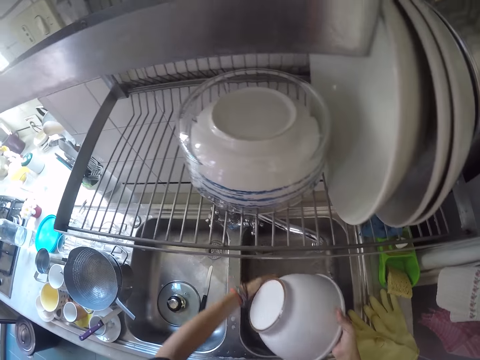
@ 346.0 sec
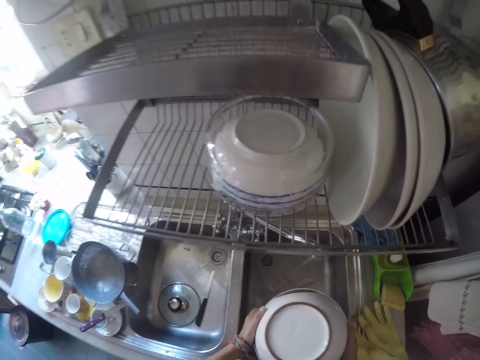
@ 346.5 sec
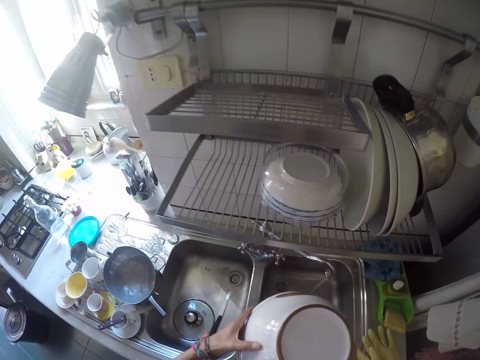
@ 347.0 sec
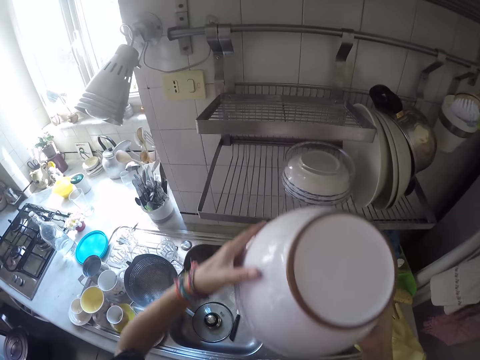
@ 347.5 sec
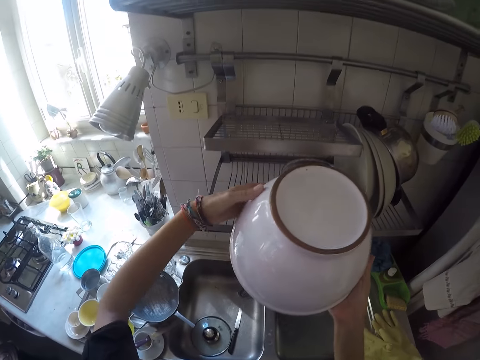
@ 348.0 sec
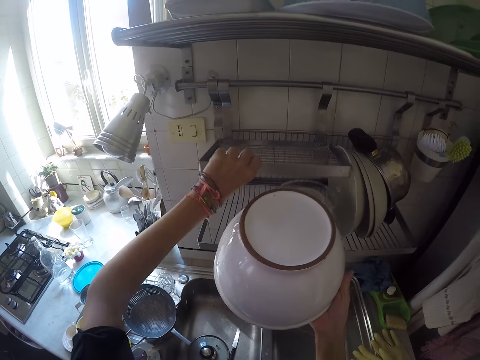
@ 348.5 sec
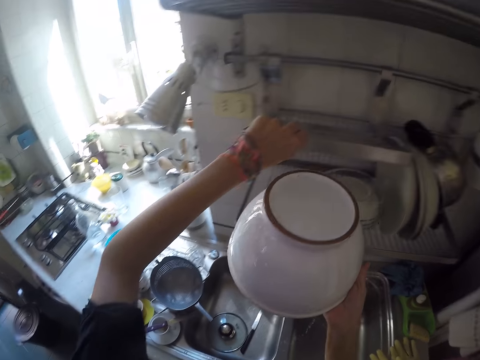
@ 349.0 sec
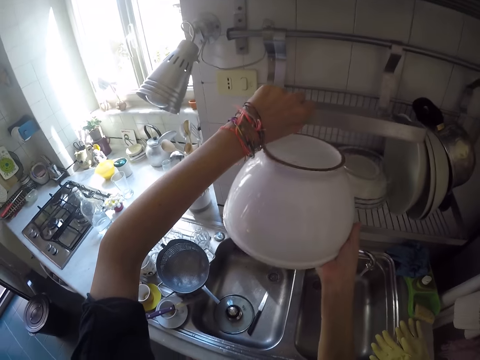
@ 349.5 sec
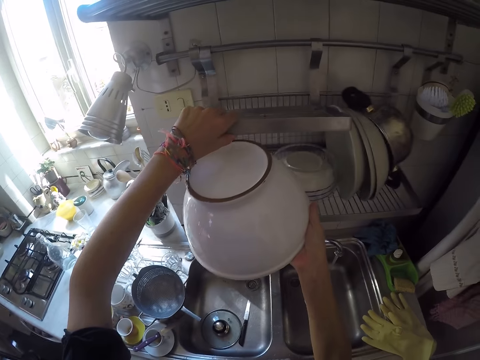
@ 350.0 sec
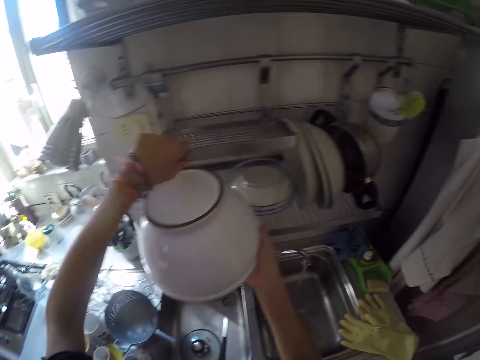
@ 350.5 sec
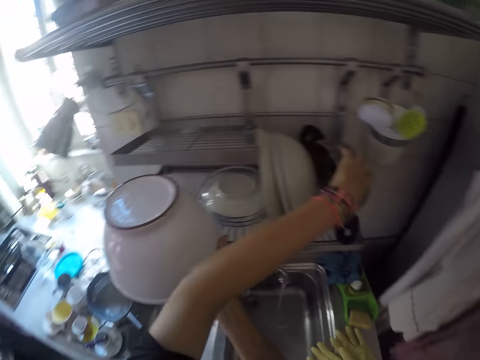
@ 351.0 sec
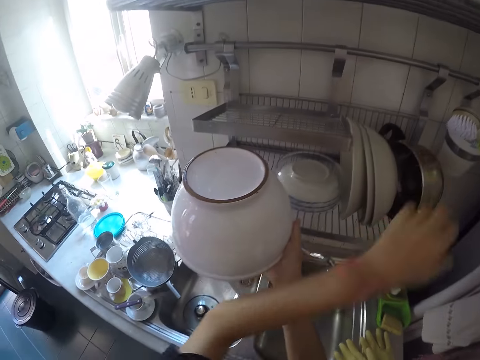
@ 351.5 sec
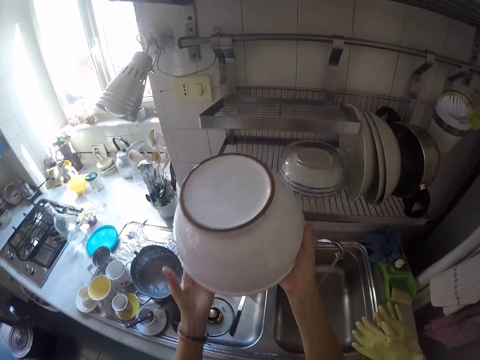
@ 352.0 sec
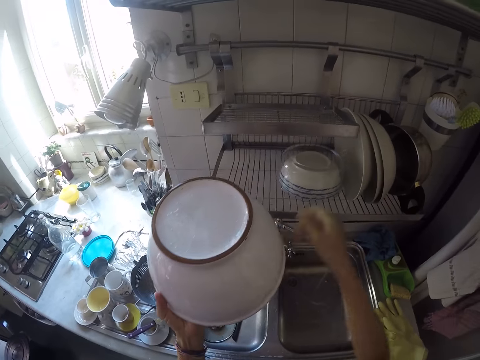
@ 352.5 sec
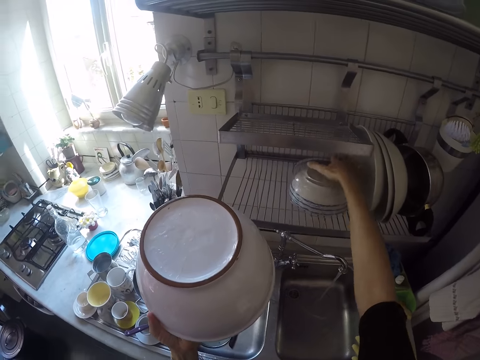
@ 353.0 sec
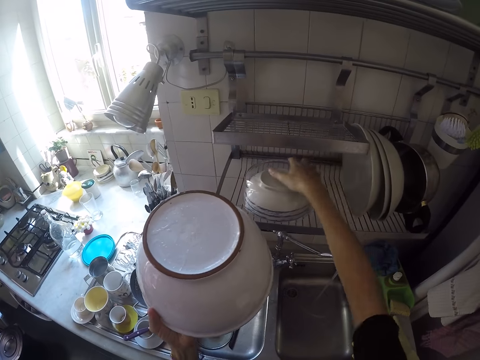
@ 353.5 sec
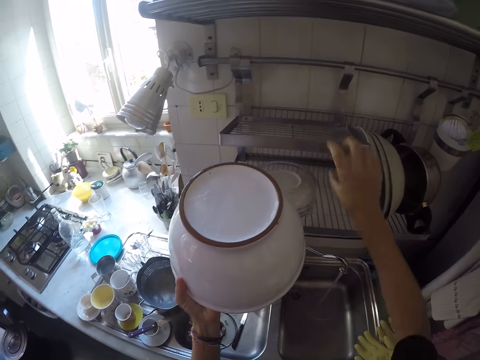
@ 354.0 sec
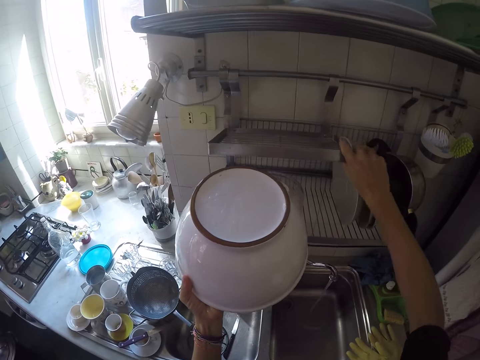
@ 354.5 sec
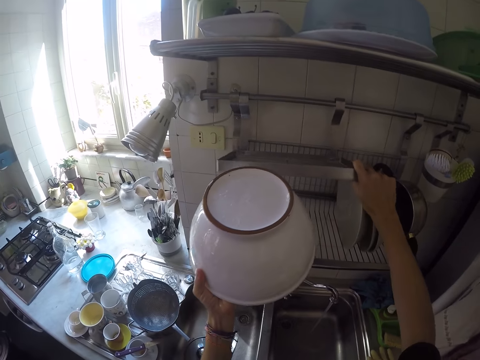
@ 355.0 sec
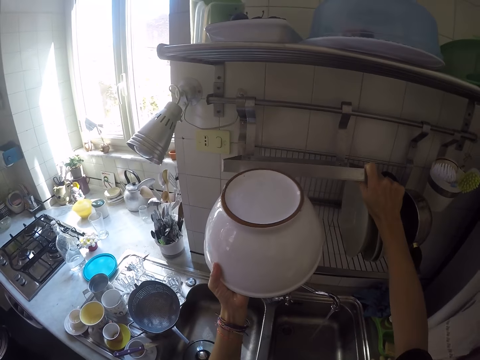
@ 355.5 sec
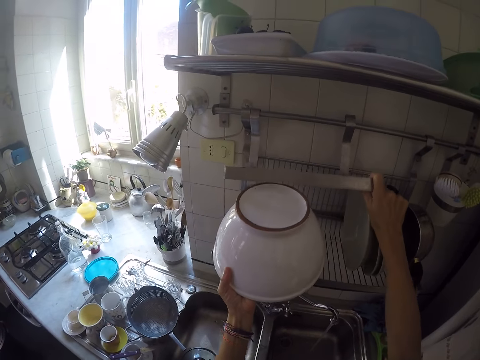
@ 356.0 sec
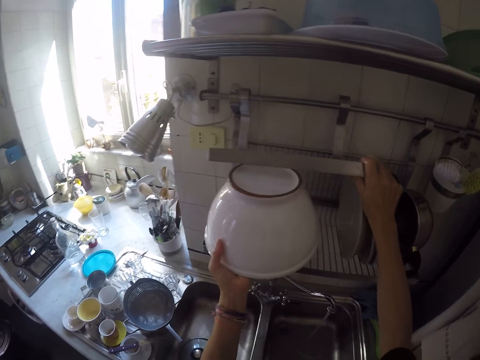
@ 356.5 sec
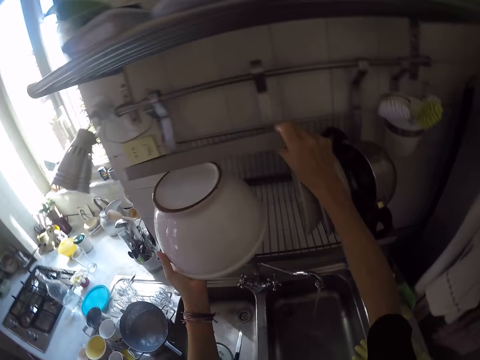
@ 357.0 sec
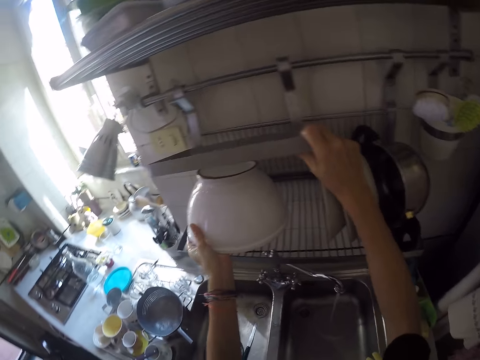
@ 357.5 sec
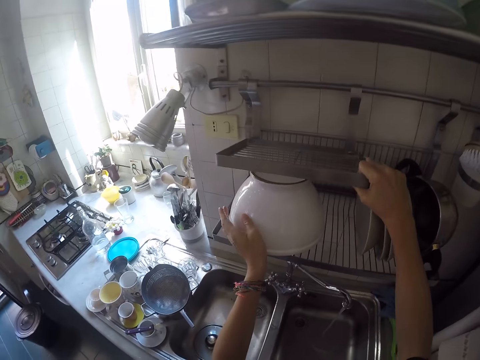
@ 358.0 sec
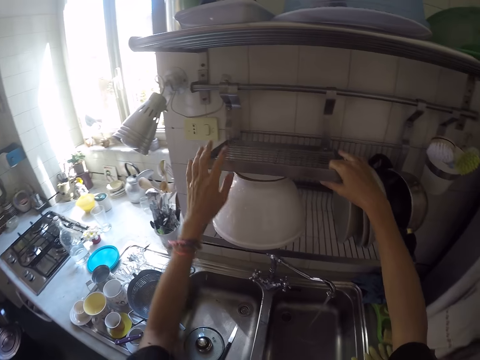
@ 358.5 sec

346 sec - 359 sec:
The camera wearer puts the bowl on the shelf. They adjust the bowl on the dish rack. They arrange the shelf. They place the big bowl on the dish rack.

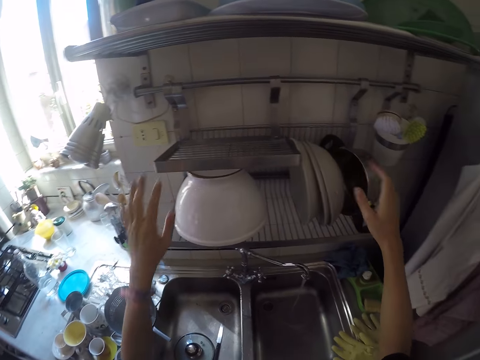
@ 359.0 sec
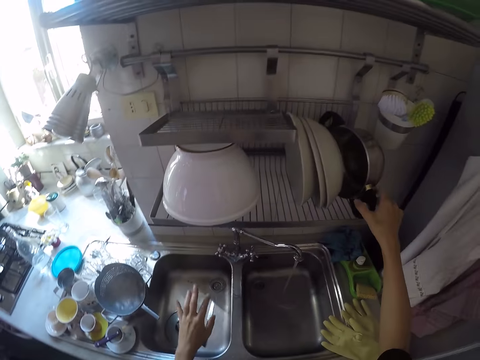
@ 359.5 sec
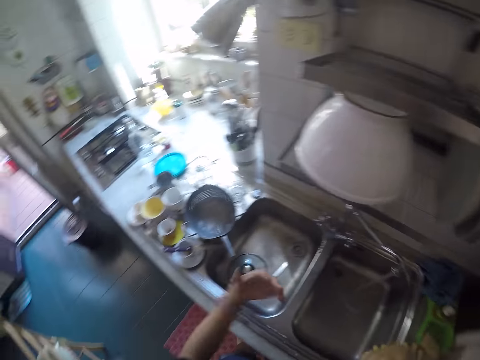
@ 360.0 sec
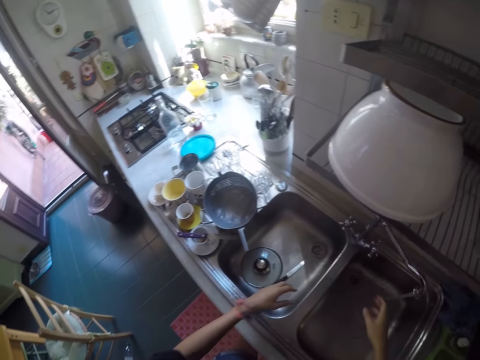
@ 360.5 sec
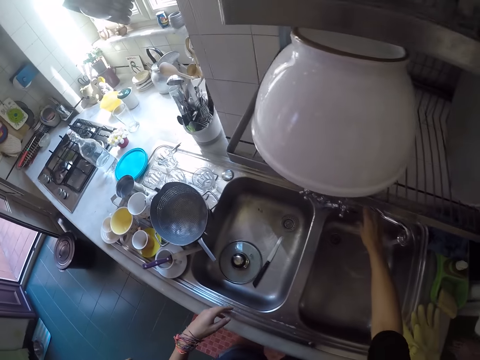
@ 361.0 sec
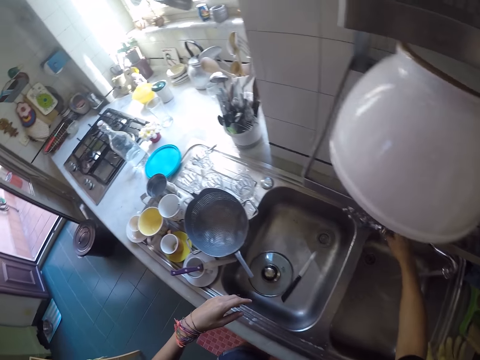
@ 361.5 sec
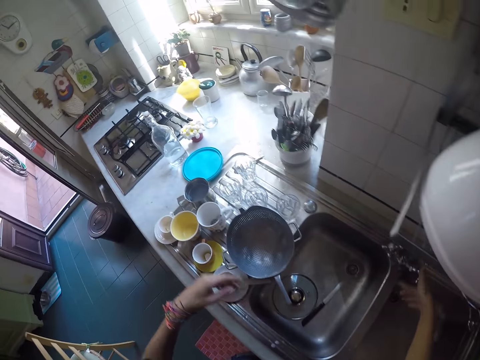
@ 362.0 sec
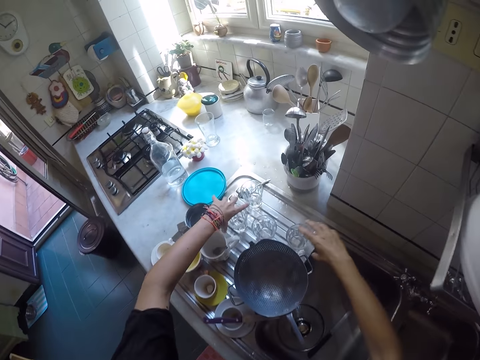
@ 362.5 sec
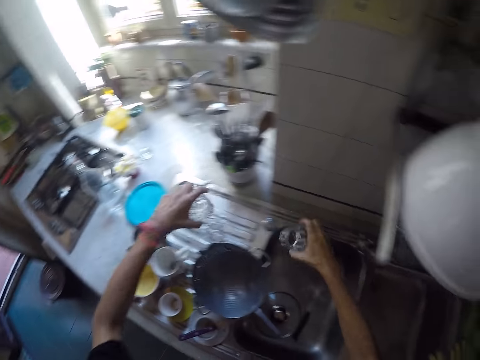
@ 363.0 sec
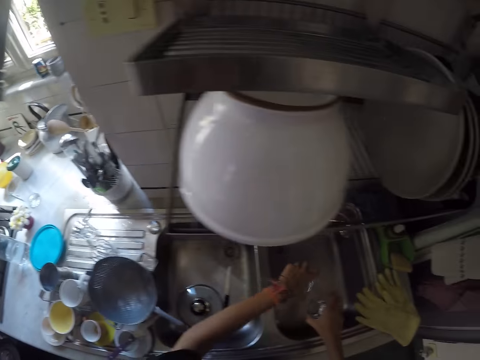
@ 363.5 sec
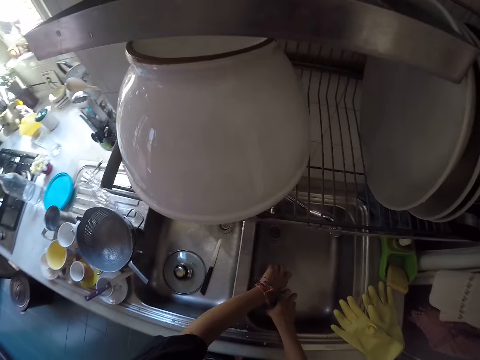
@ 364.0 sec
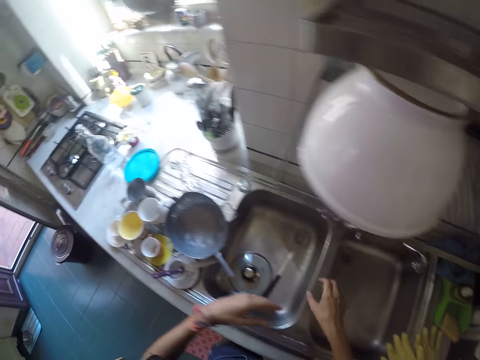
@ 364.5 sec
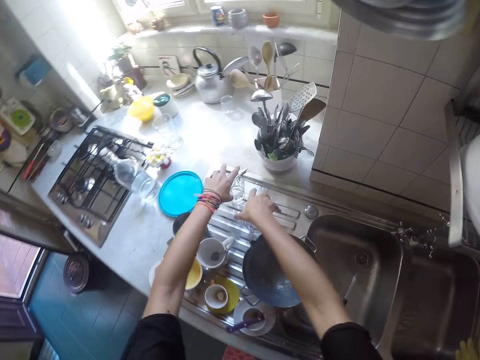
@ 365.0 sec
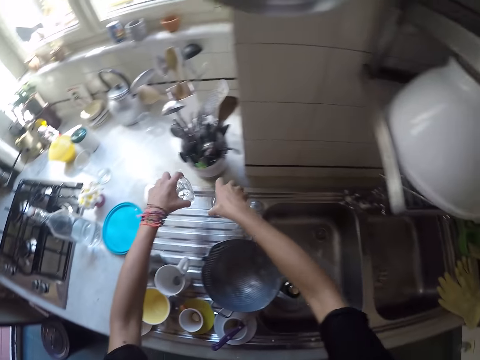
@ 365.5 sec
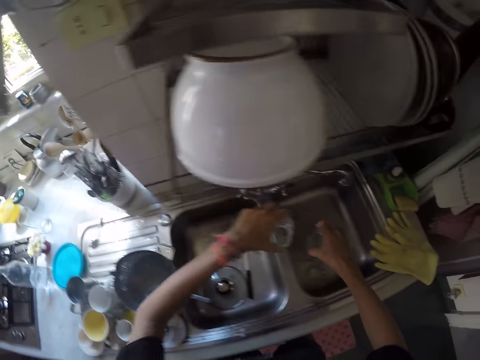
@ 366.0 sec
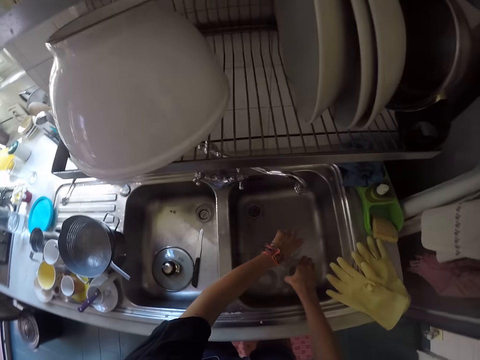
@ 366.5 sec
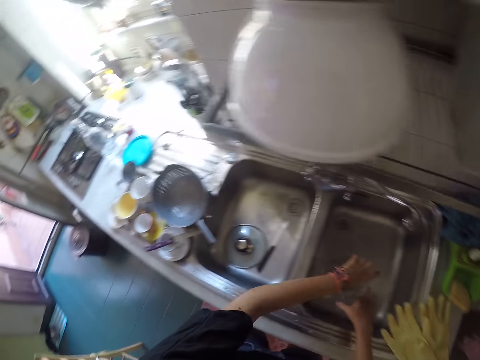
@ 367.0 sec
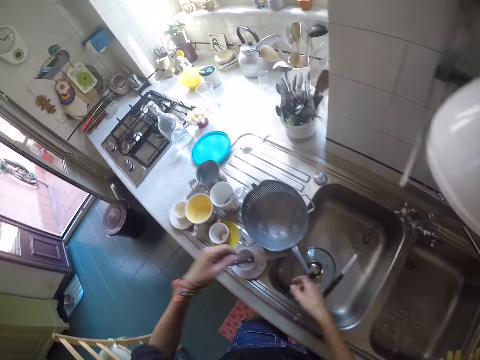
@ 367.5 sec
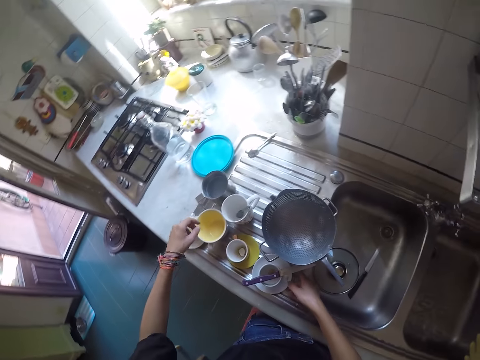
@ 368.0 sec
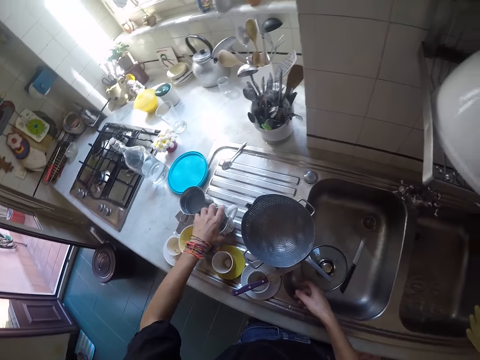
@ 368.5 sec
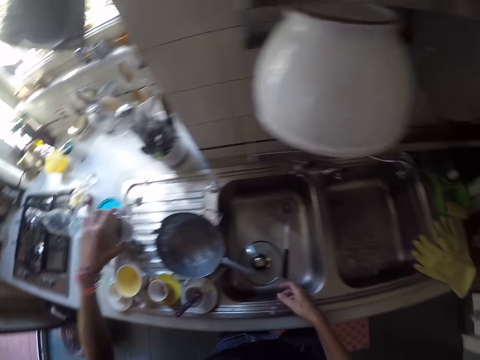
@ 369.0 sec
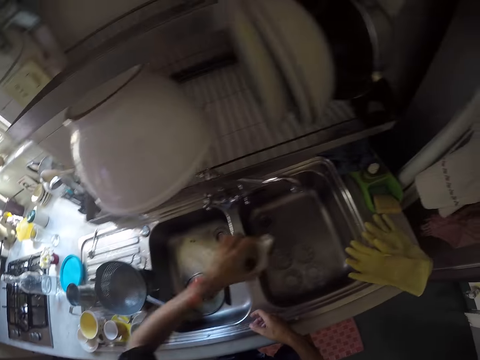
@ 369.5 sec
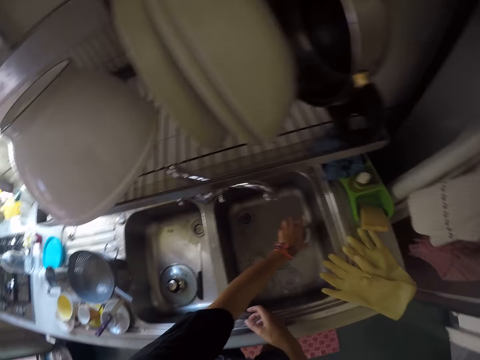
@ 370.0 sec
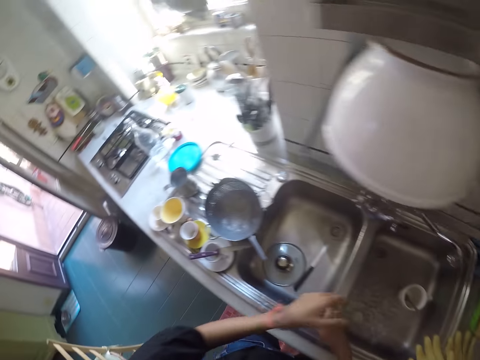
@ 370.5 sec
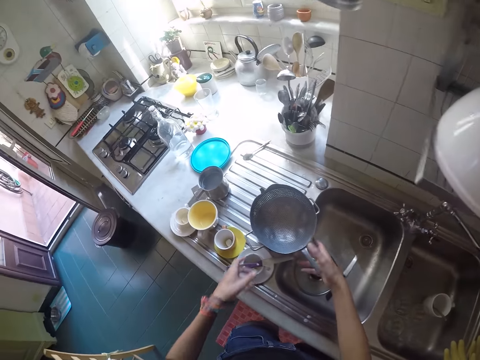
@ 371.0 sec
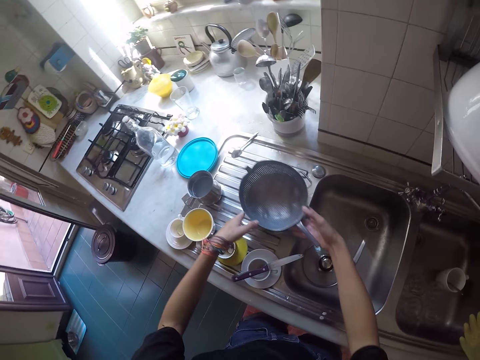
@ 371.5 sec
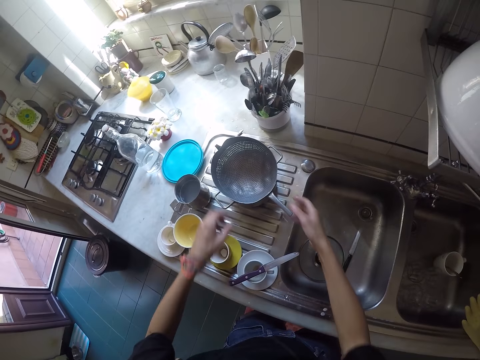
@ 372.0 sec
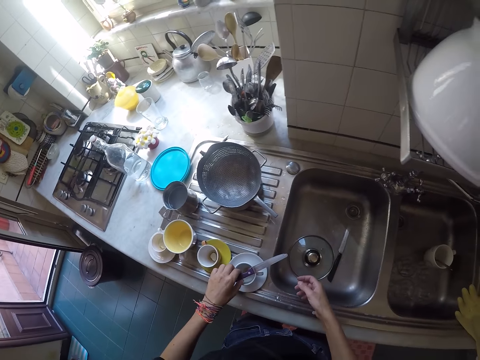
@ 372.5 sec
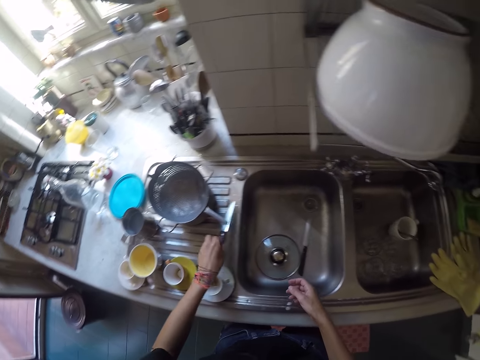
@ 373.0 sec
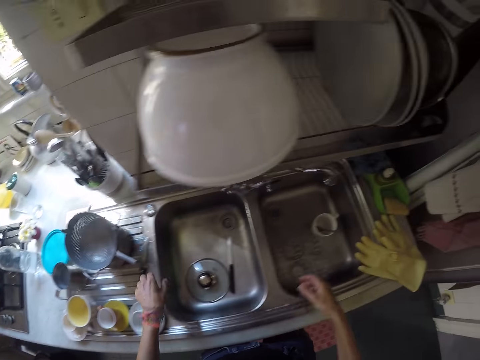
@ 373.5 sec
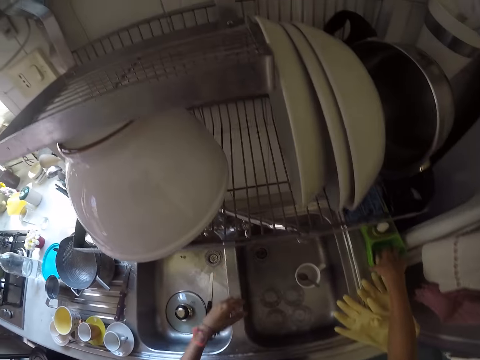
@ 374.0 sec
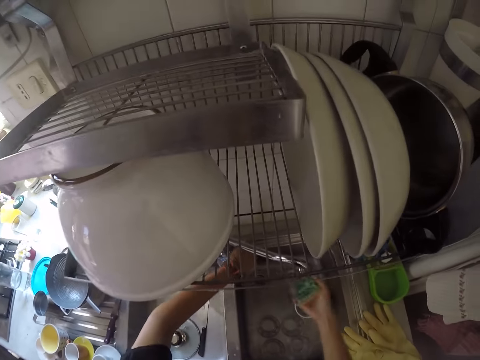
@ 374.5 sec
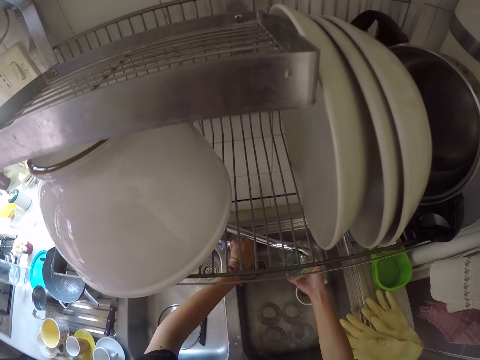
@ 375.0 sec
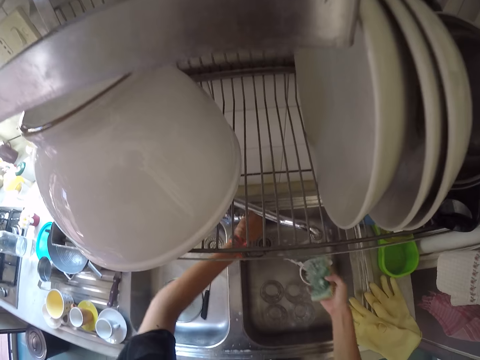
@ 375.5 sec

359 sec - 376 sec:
The camera wearer dries the hand. He closes the tap with his right hand. He moves some cups to the kitchen sink. He picks a glass. He puts the glass on the sink. He picks a glass. He puts the glass on the sink. He moves a mug to the kitchen sink. He picks a cup. He puts the cup on the sink. He adjusts a sieve on the kitchen sink. He pushes a fry pan. He picks a knife. He adjusts the knife on the kitchen sink. He puts the knife down. He picks a sponge from the sponge case. He opens the tap with his left hand. He puts some water on the sponge. He closes the tap.
